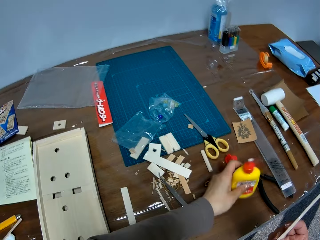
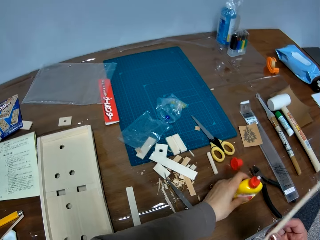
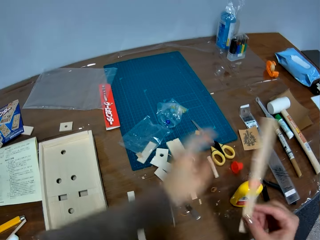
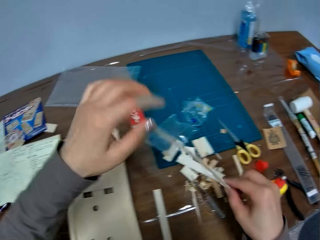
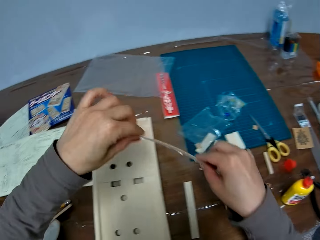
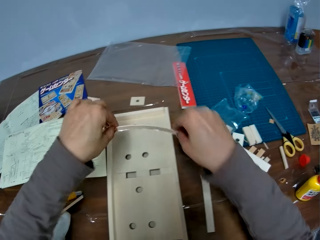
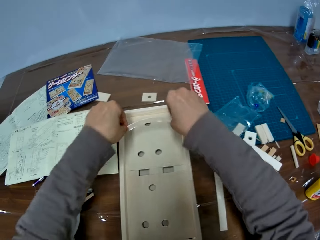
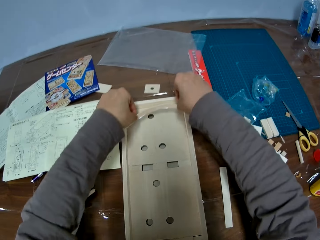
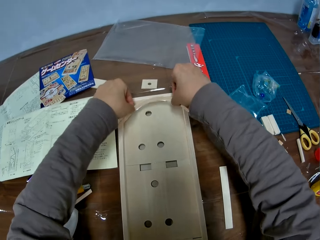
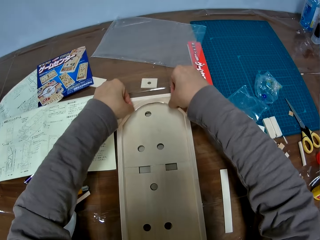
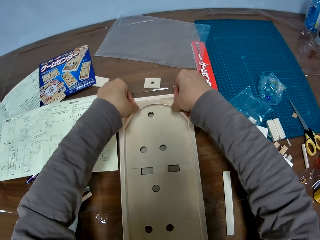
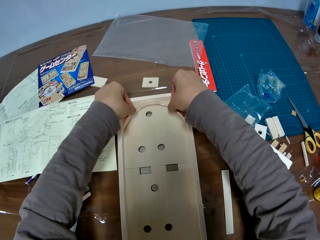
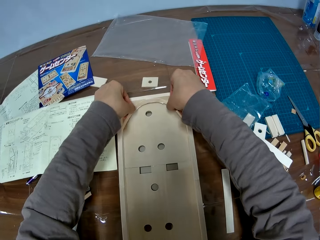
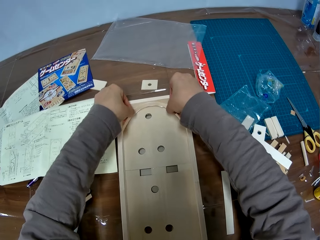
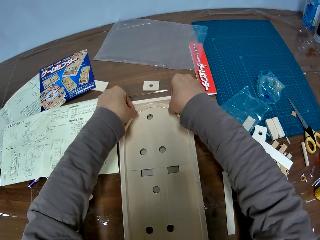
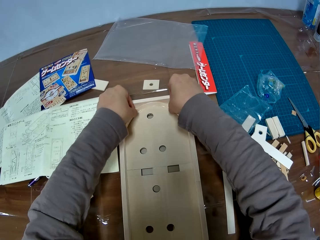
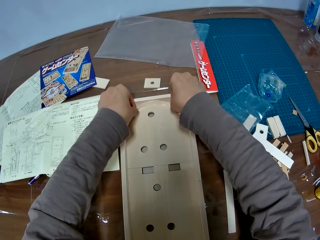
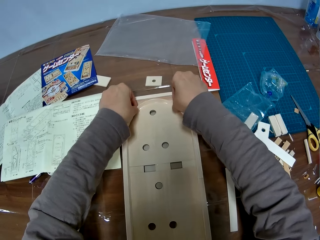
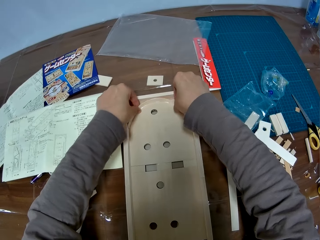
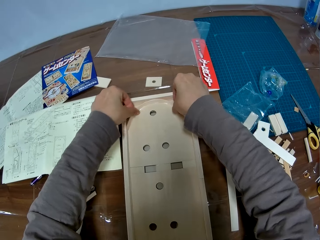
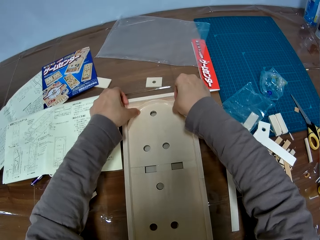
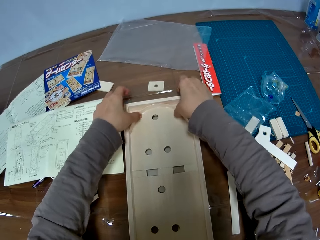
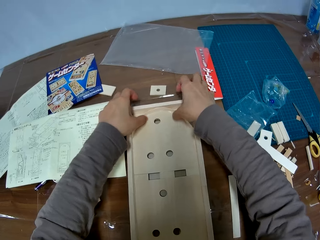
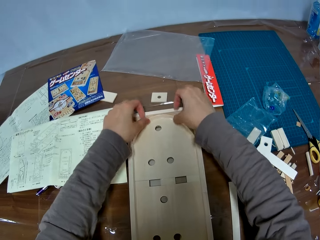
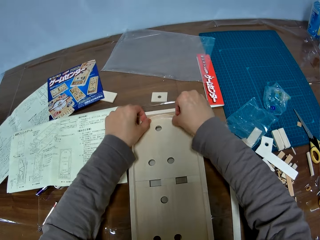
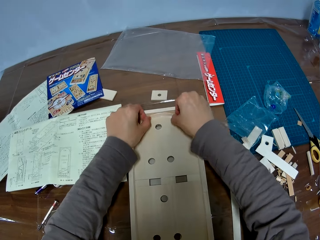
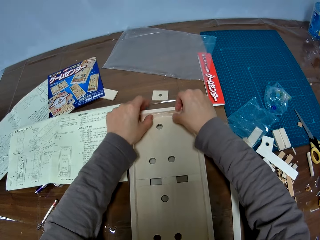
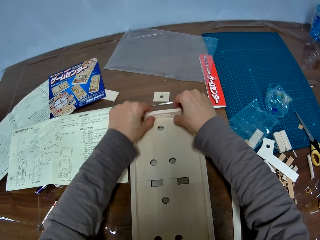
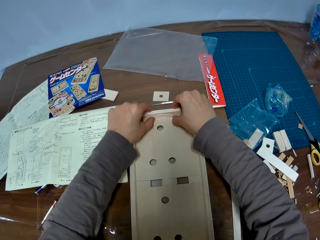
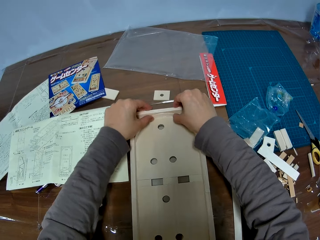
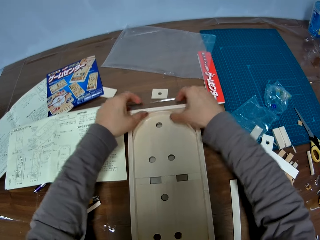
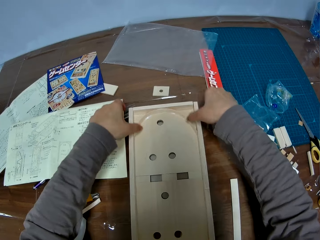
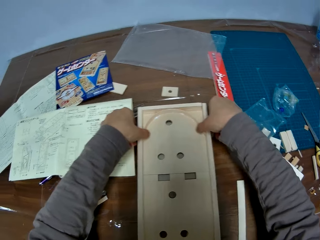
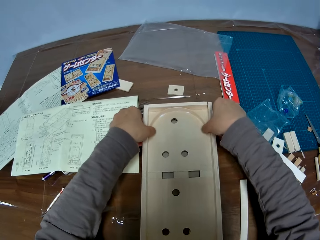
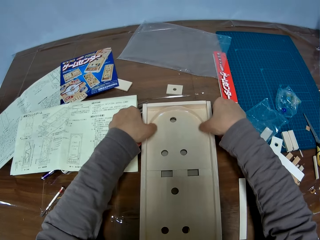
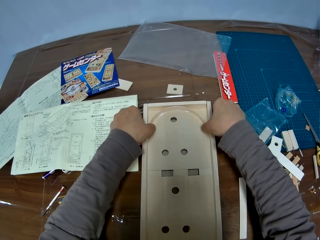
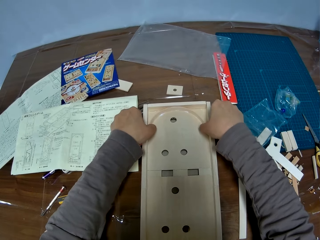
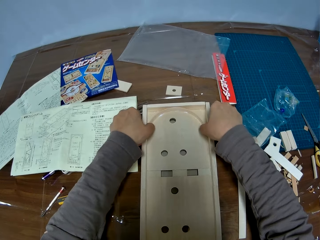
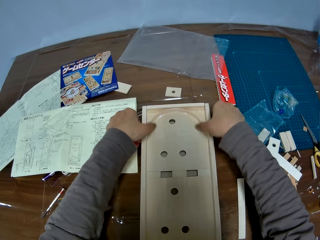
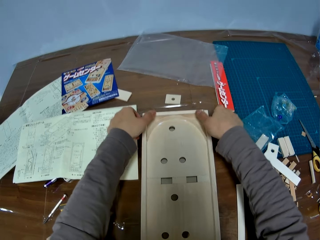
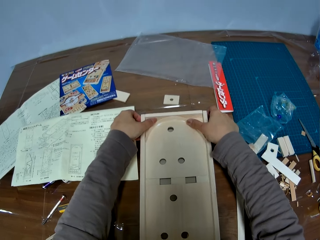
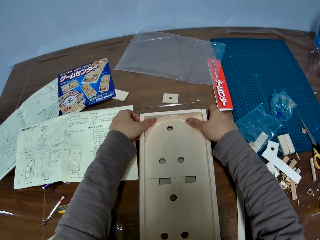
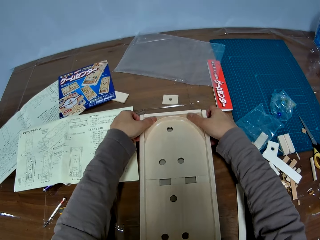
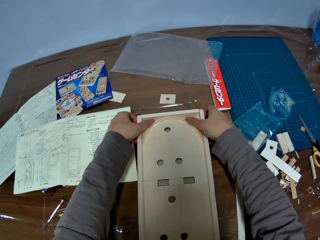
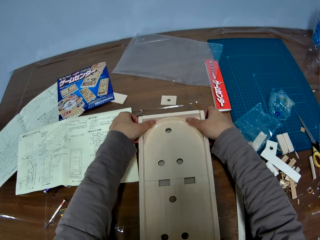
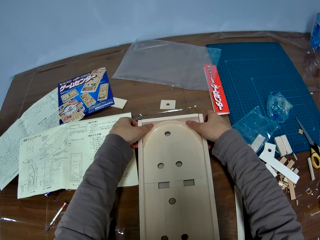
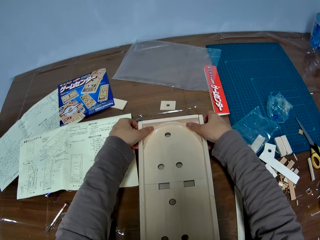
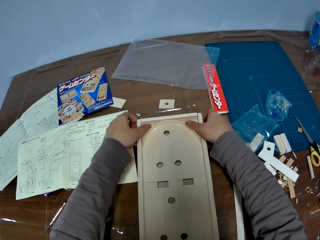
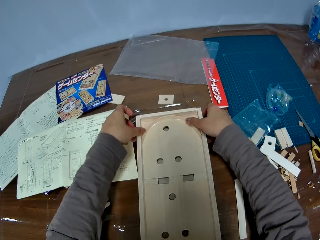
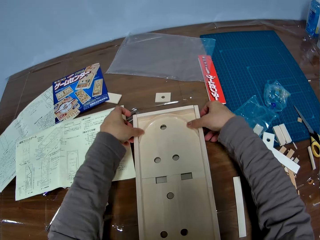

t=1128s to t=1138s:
The camera wearer moves her hand towards the table. She moves her hand towards the pinball wood machine. She holds the piece of wood with both her hands. She lowers her hands towards the pinball wood machine. She attaches the other piece of wood to the woodwork. She presses on the piece of wood with her hands.

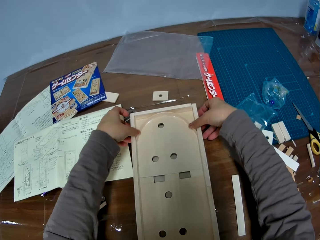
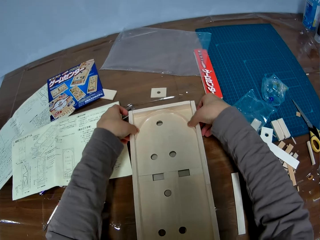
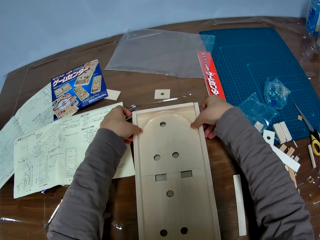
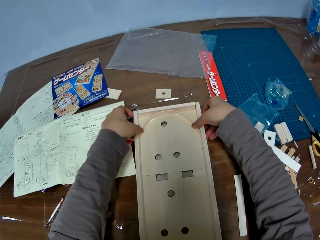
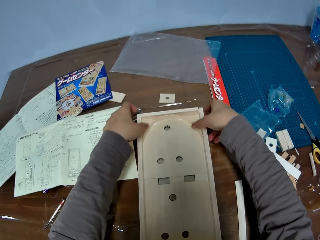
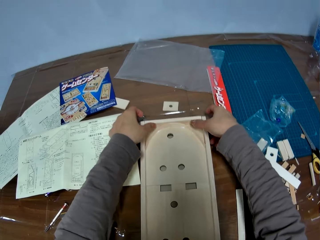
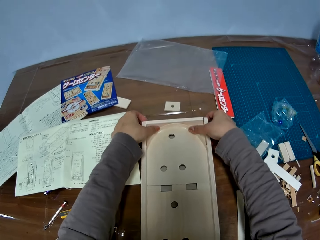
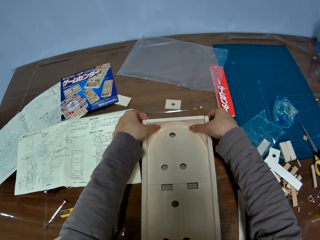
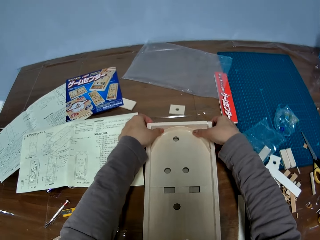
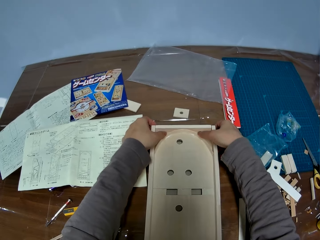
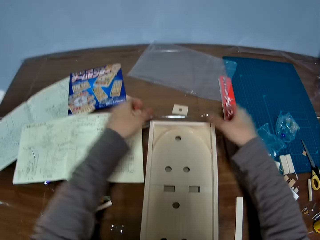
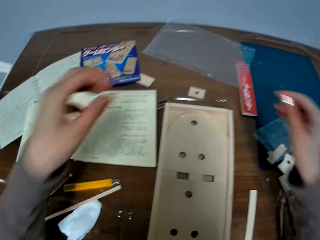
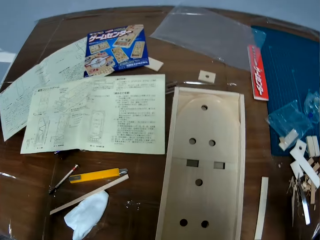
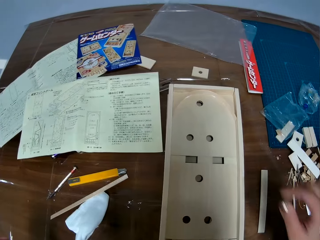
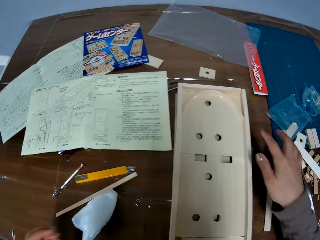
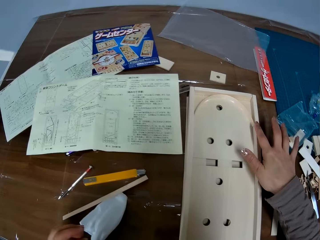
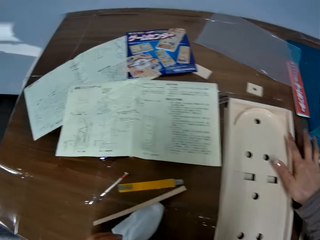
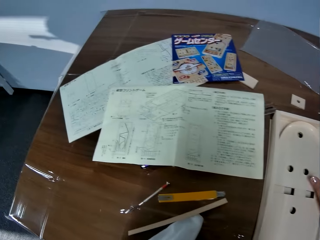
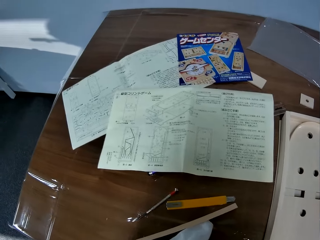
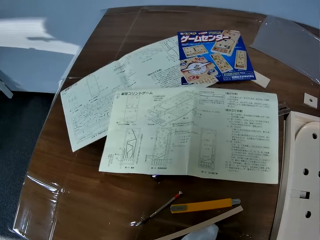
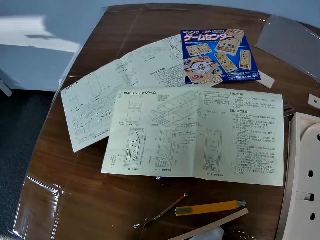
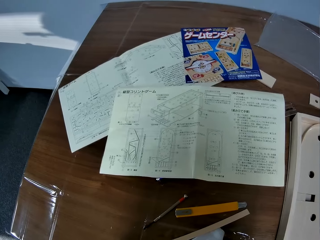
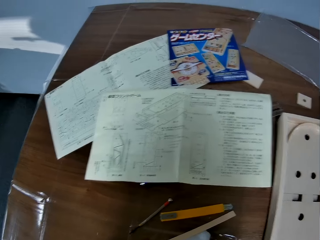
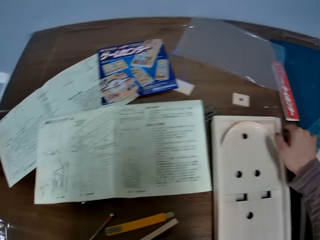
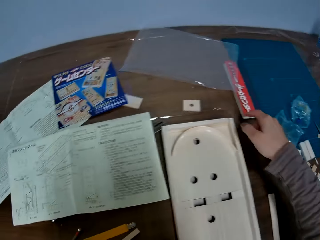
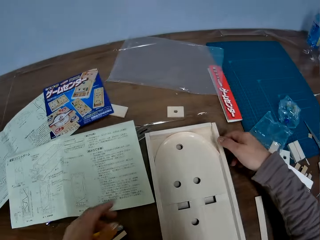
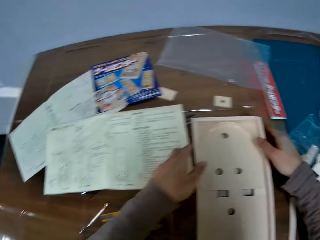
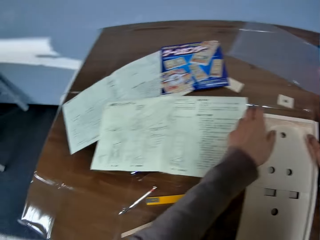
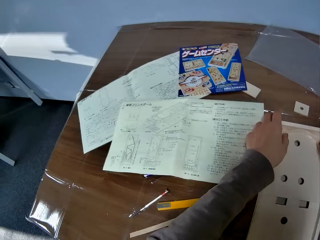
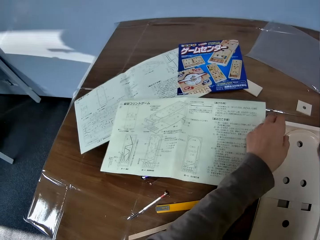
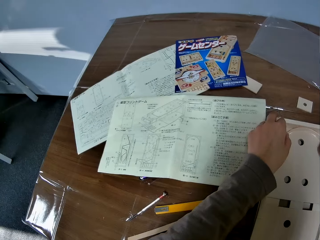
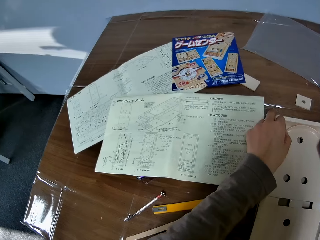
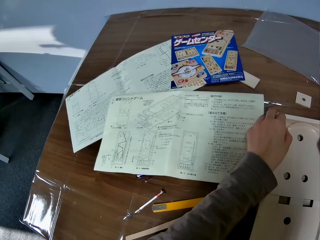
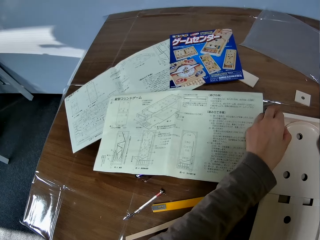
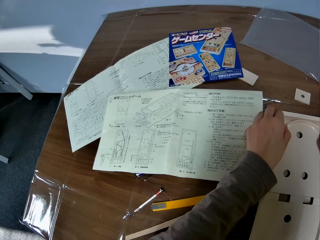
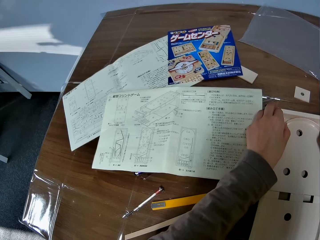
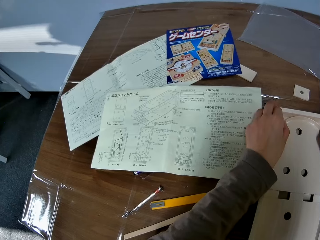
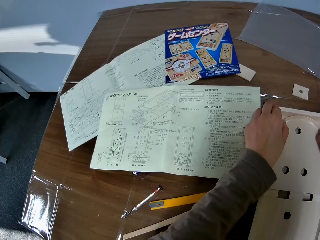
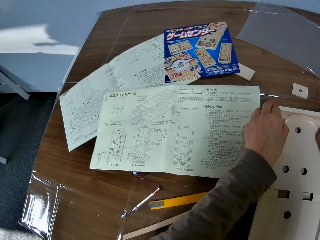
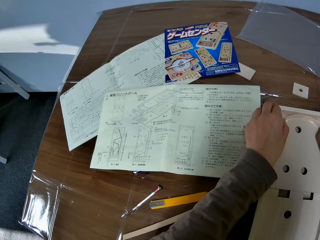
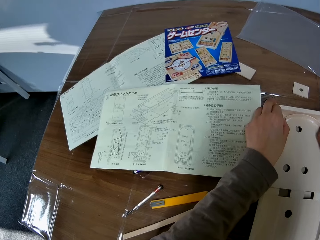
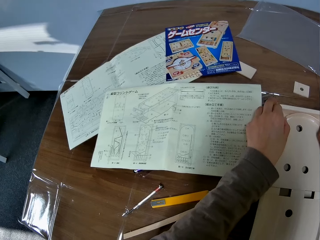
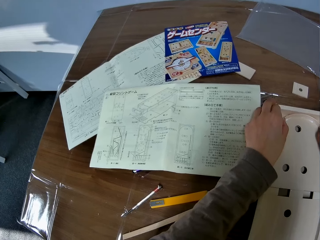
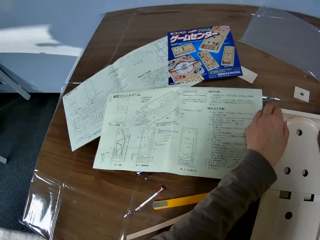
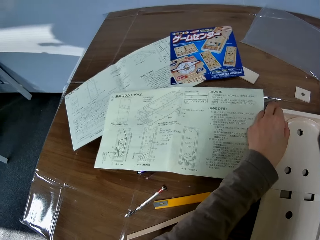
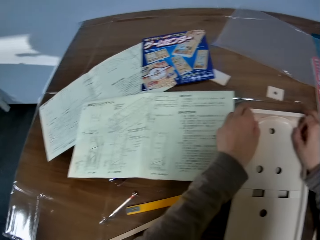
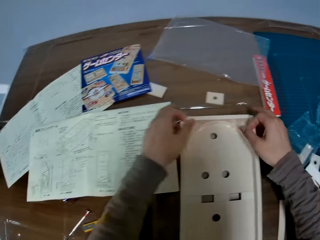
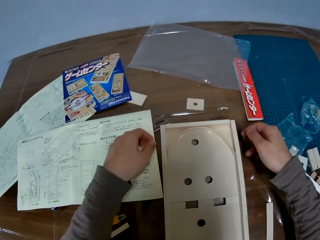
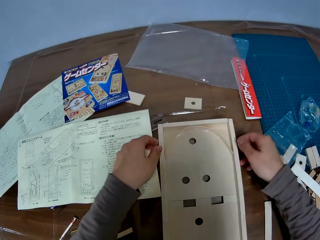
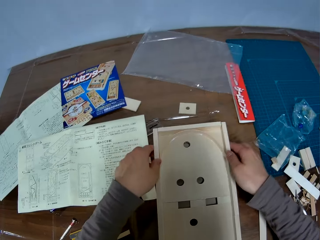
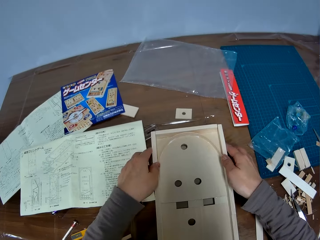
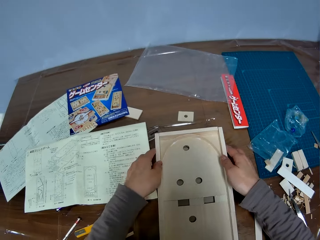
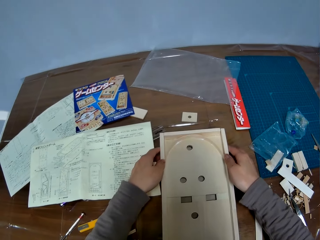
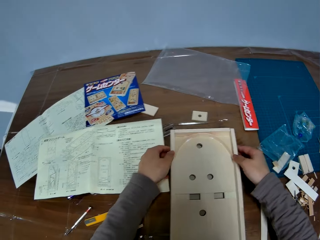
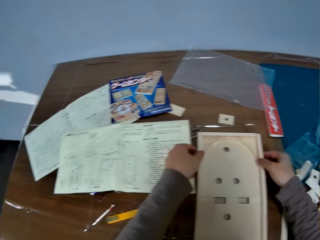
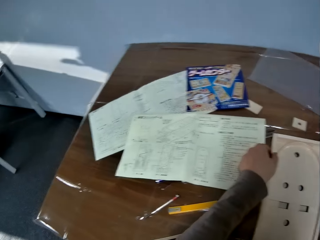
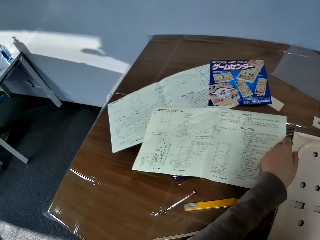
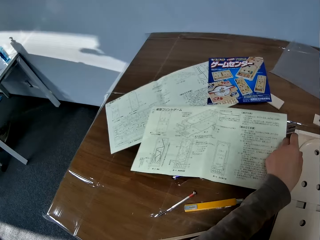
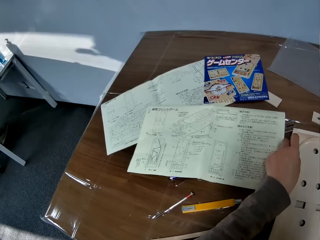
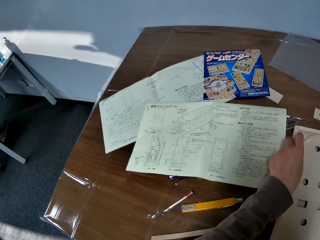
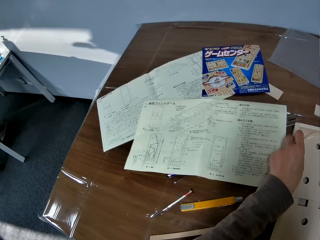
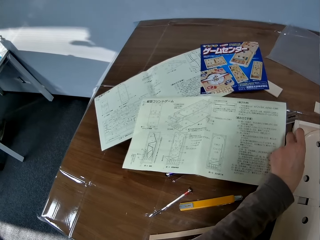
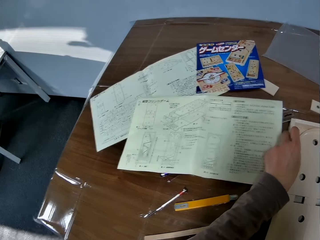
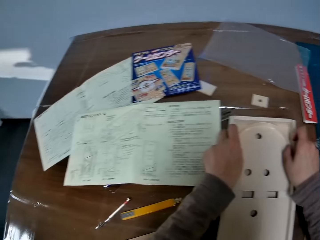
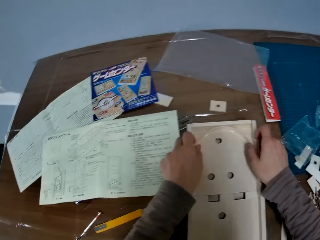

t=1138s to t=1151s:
The camera wearer moves her hand towards her. She moves her hand forwards. She presses on the piece of wood with her hand. She stares at the manual. She looks at the pinball wood machine. She holds the piece of wood with both her hands. She adjusts the other piece of wood on the woodwork. She presses on the piece of wood with both her hands. She lets go of the piece of wood. She holds the pinball wood machine with both her hands. She stares at the manual.
